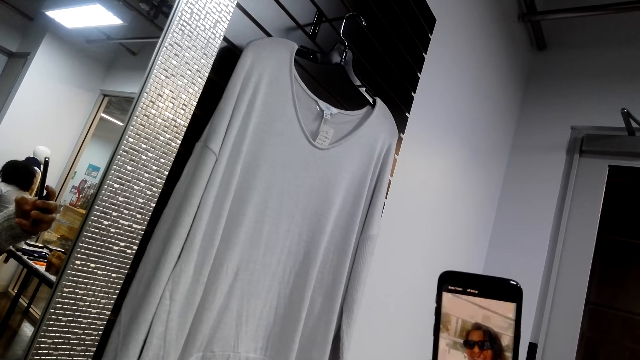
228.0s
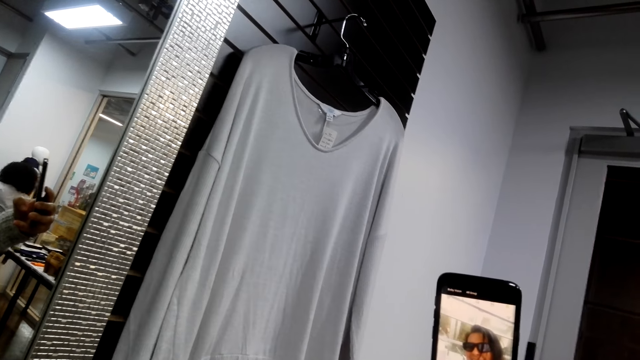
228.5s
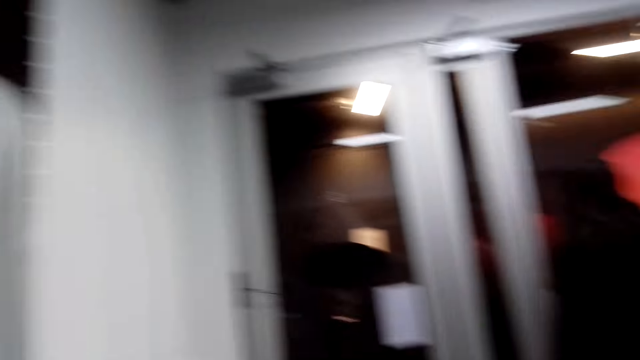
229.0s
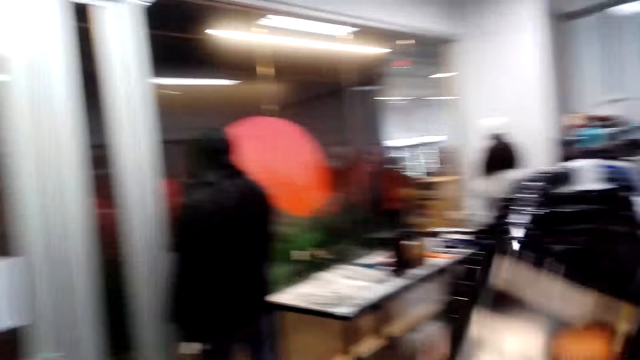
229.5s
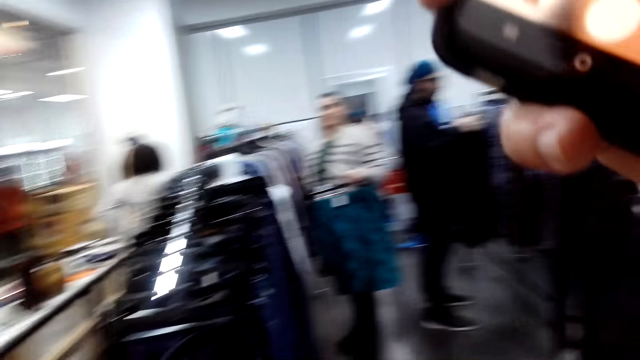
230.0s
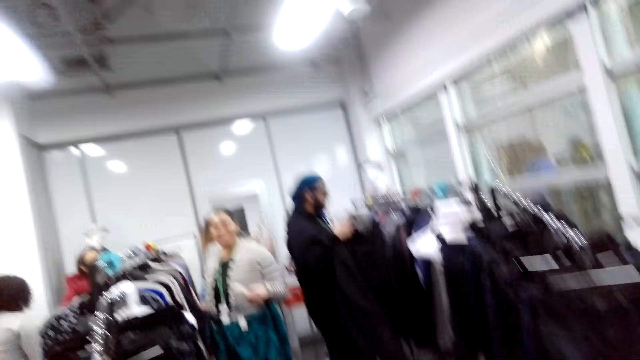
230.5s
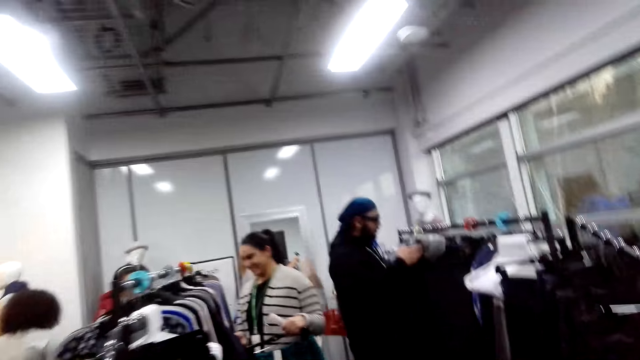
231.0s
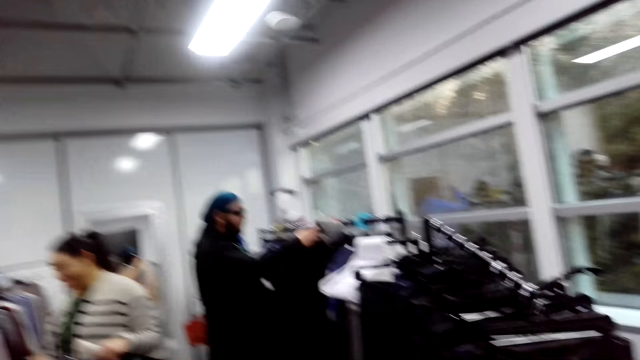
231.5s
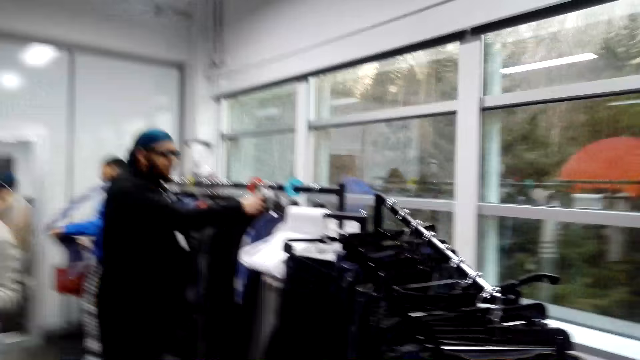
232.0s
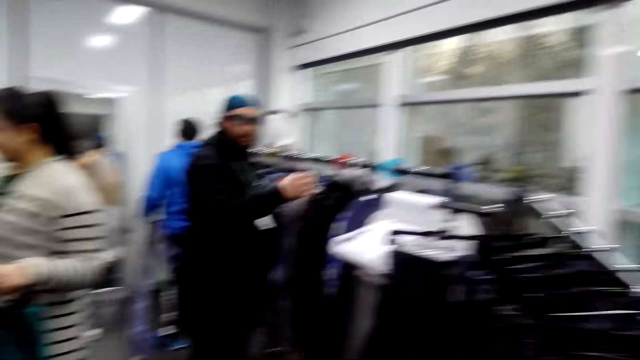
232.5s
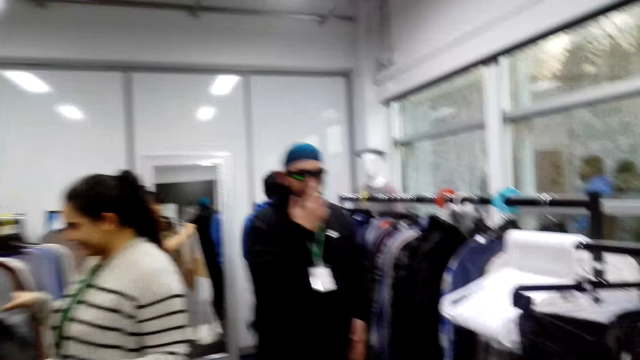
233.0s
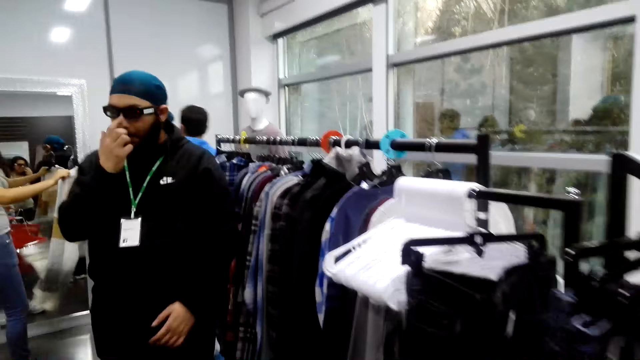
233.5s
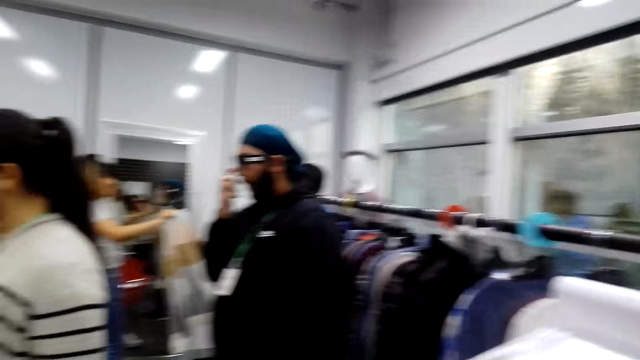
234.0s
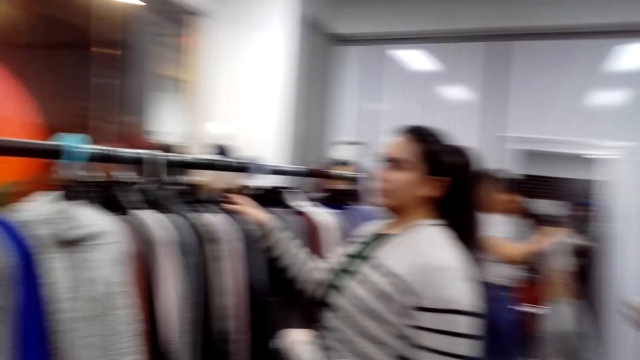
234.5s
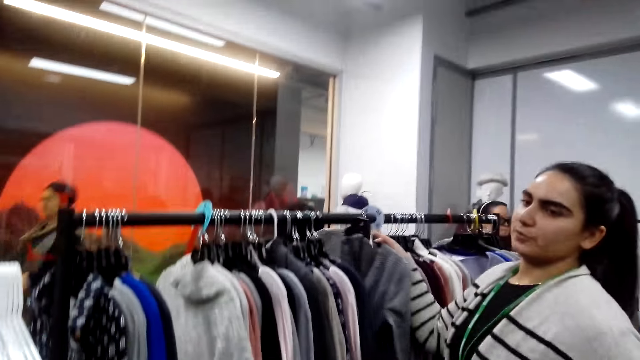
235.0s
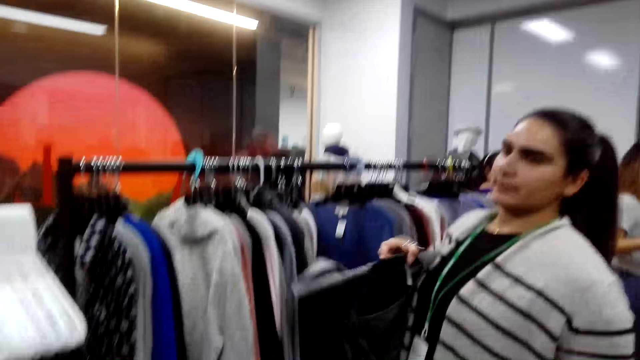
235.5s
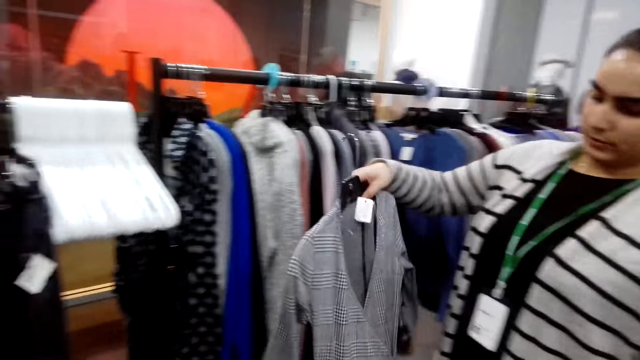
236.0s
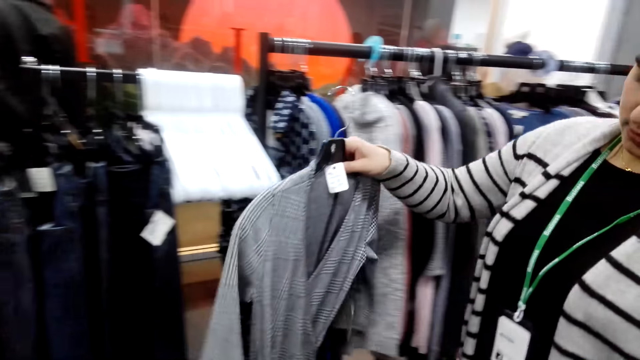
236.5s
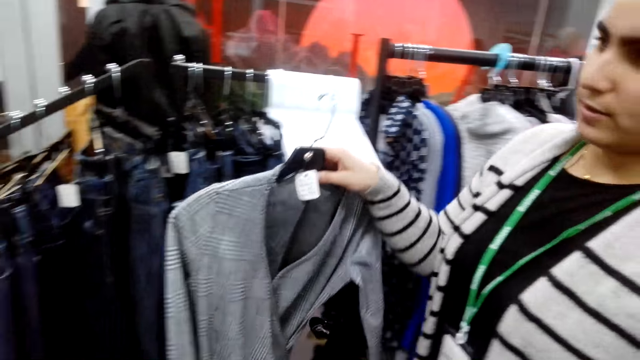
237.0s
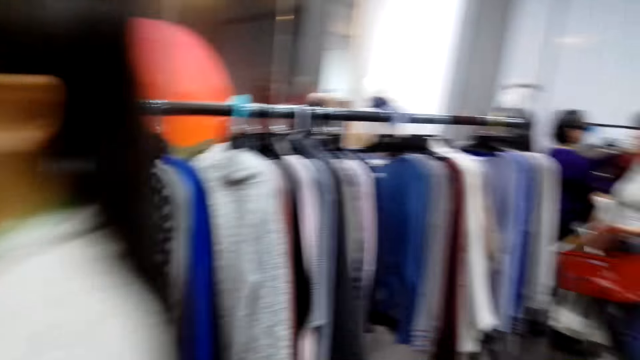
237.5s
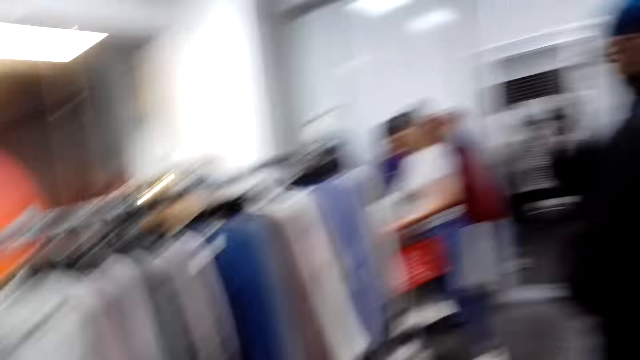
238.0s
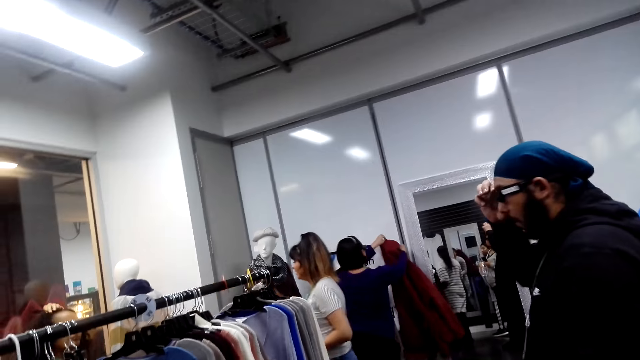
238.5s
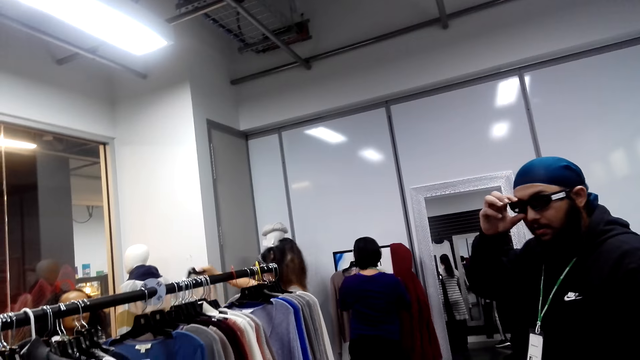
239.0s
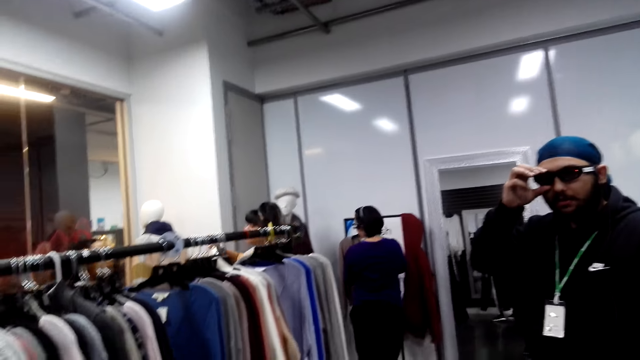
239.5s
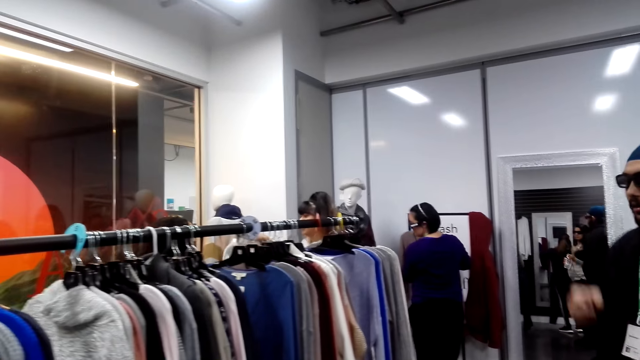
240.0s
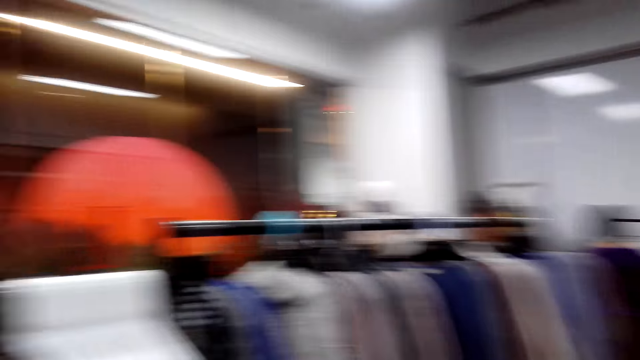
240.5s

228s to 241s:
The camera wearer looks around the room. A woman takes a cloth. The woman carries the cloth.

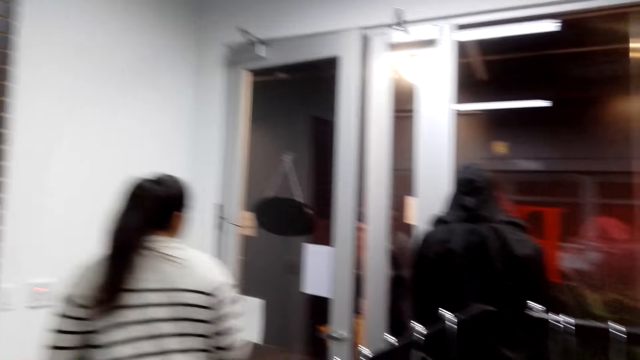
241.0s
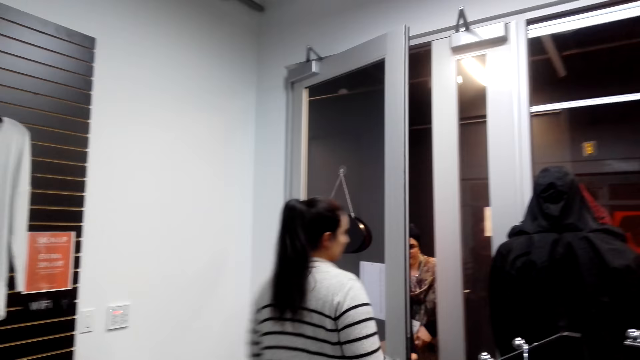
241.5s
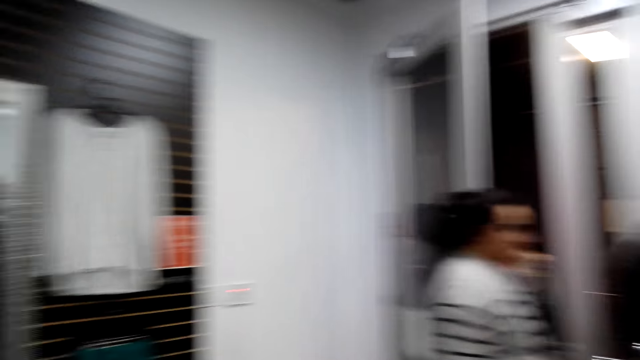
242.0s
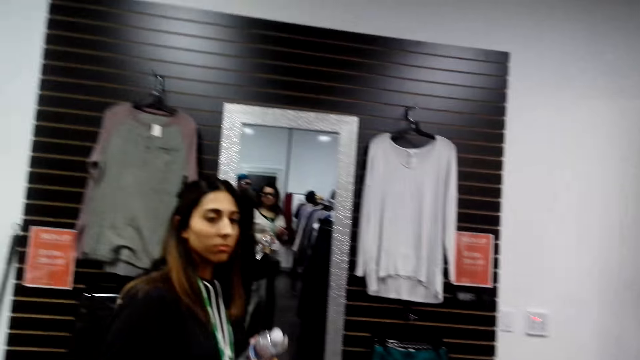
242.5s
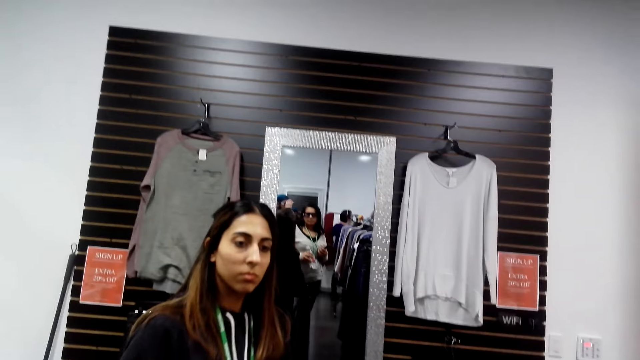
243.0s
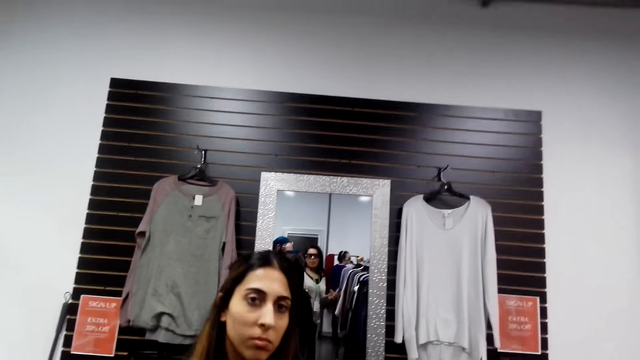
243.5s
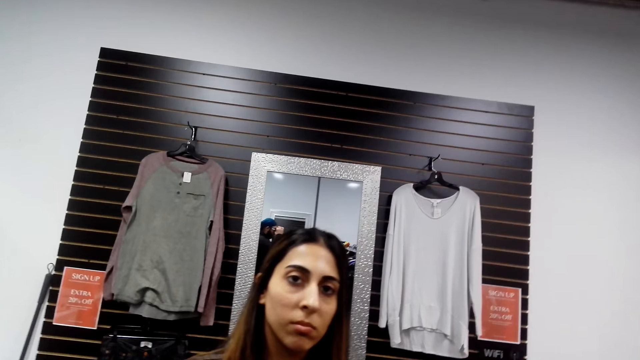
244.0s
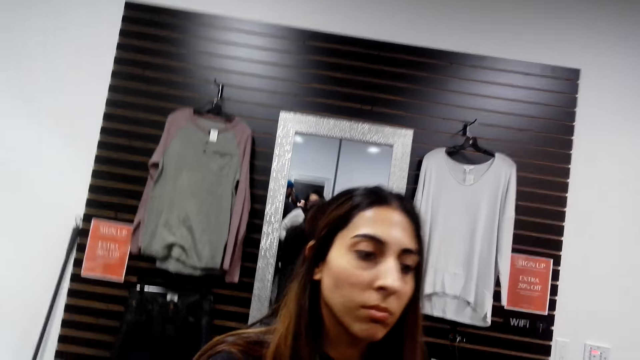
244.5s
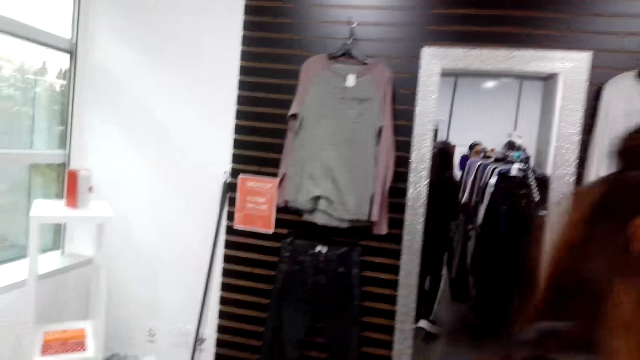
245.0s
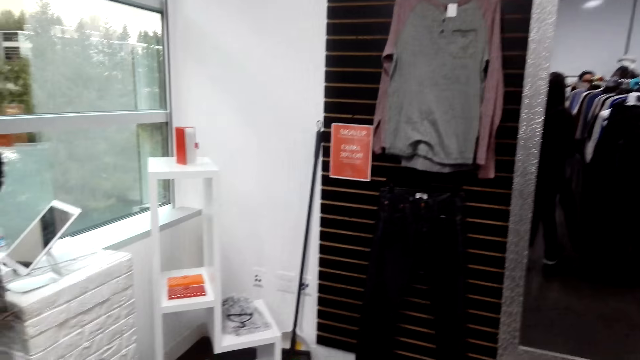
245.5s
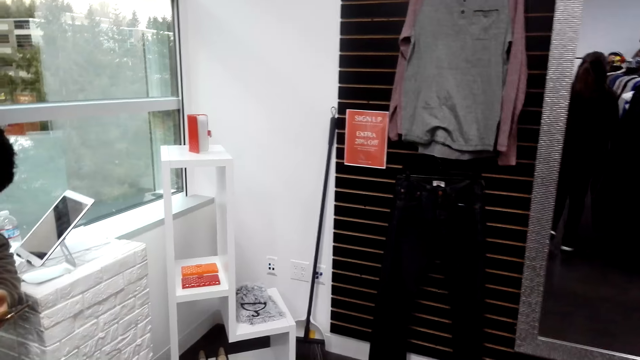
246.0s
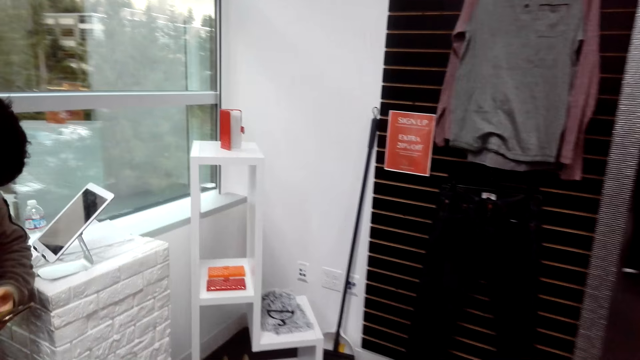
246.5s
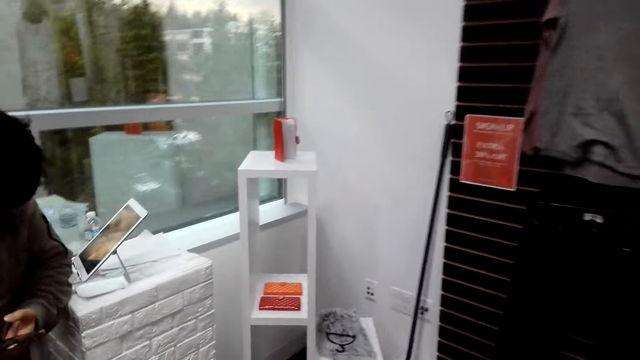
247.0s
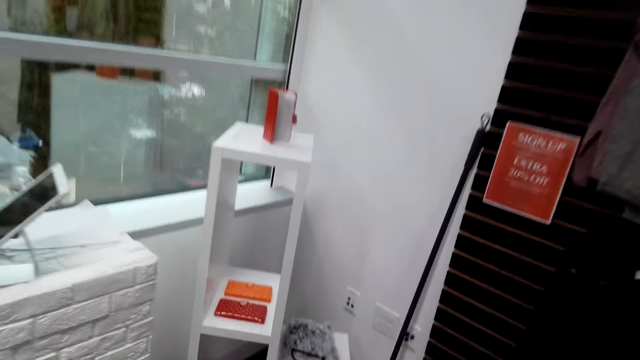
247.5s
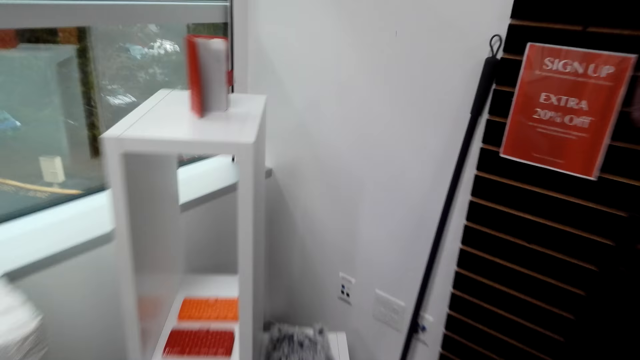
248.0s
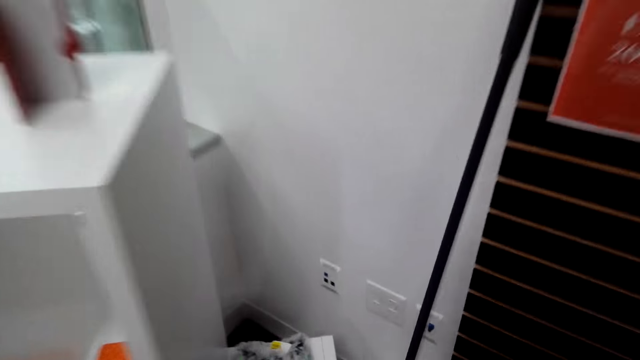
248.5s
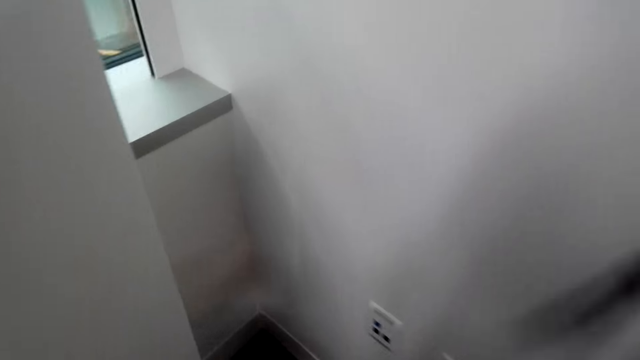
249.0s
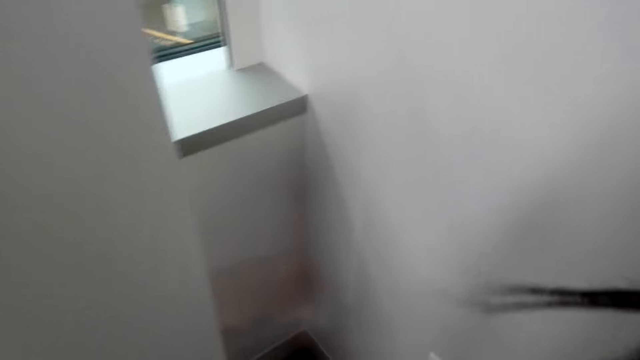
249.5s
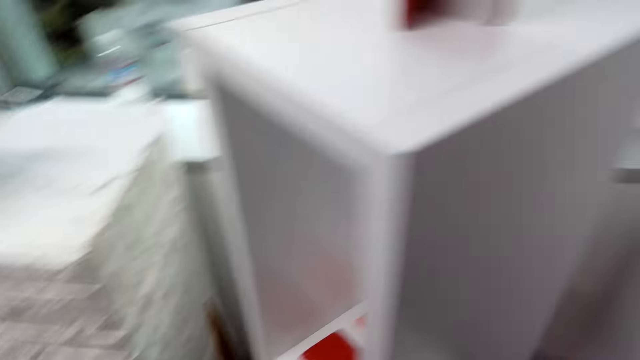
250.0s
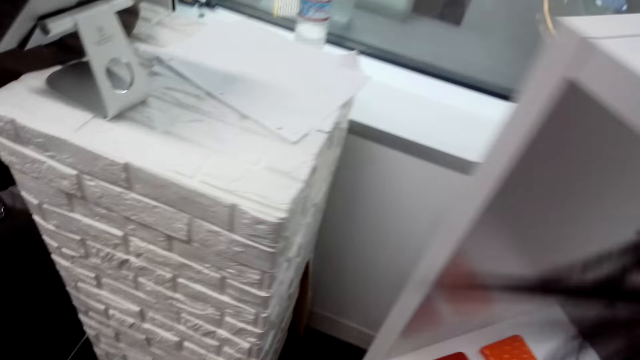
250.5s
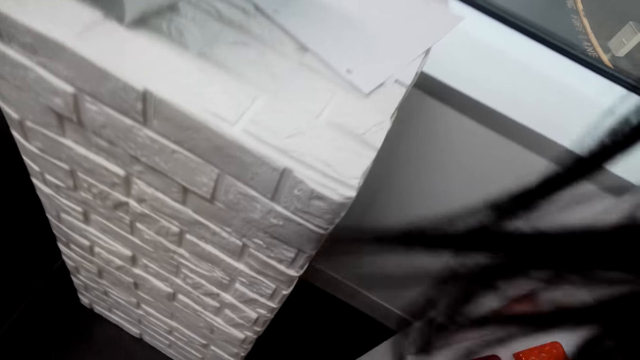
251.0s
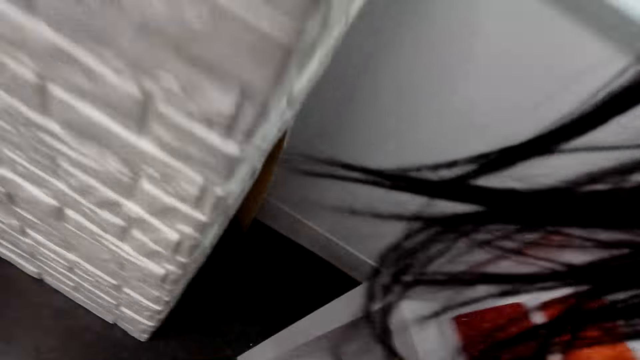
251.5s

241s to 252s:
The camera wearer walks in the cloth shop. They walk around the room.
